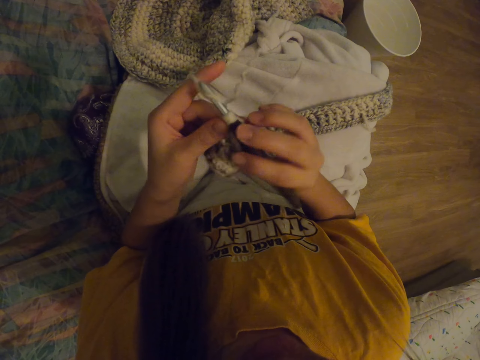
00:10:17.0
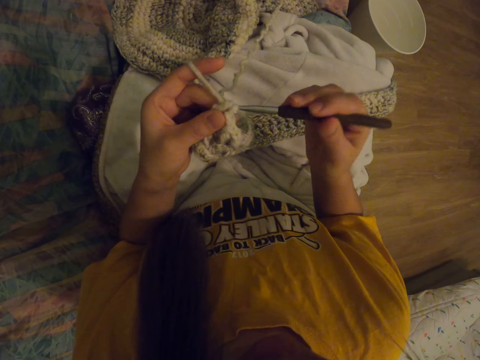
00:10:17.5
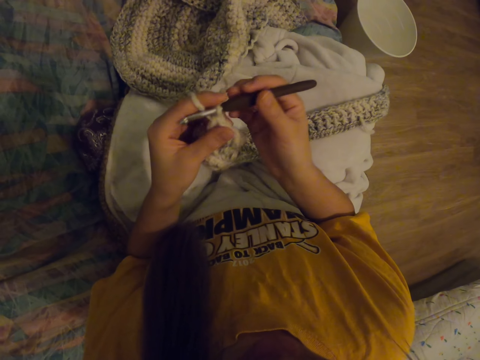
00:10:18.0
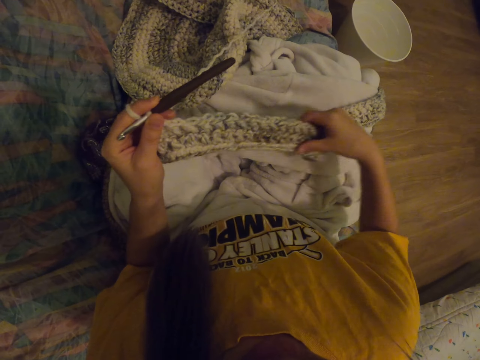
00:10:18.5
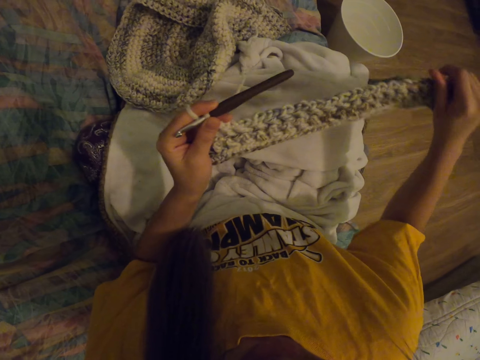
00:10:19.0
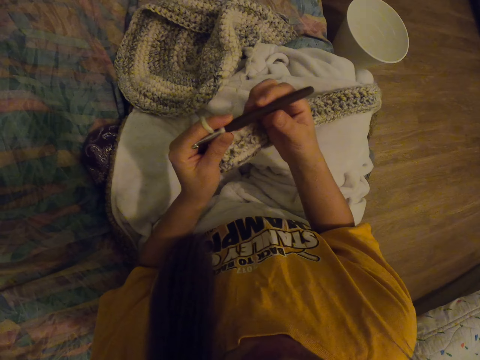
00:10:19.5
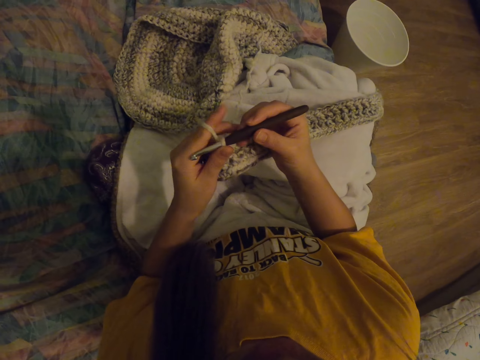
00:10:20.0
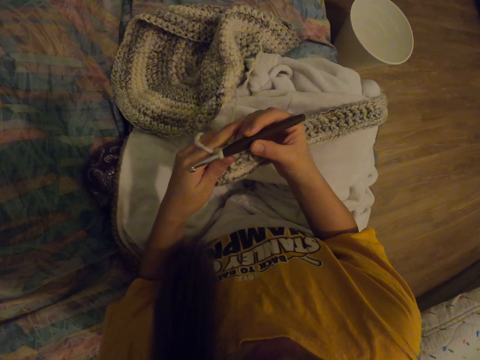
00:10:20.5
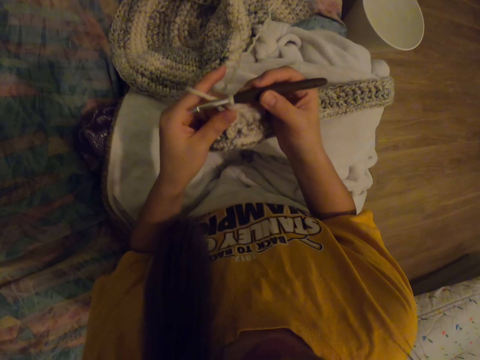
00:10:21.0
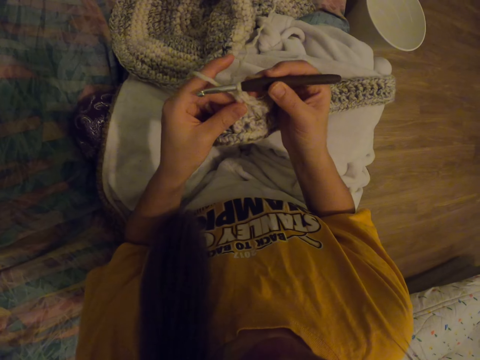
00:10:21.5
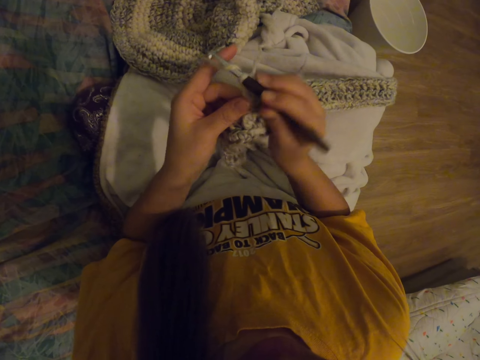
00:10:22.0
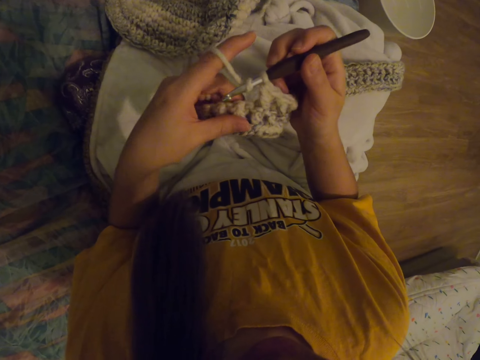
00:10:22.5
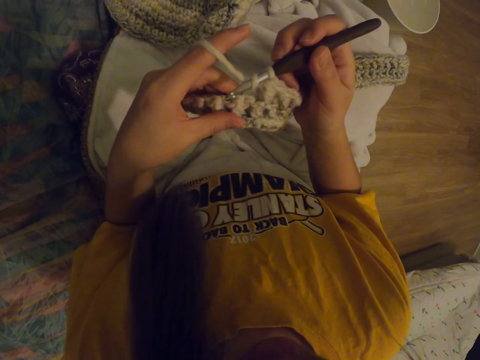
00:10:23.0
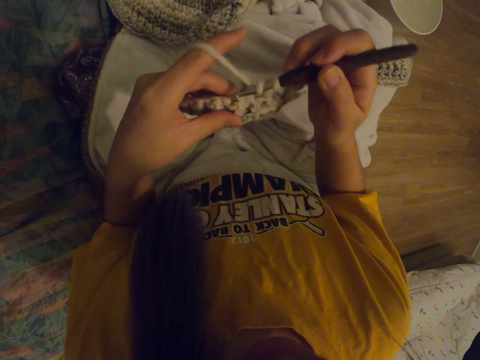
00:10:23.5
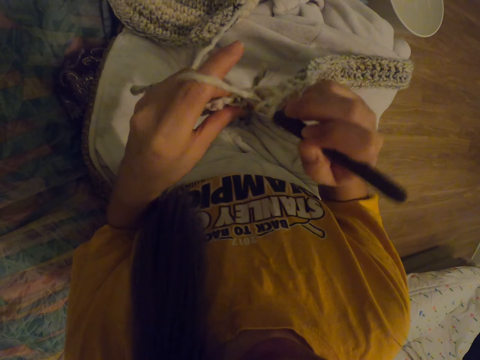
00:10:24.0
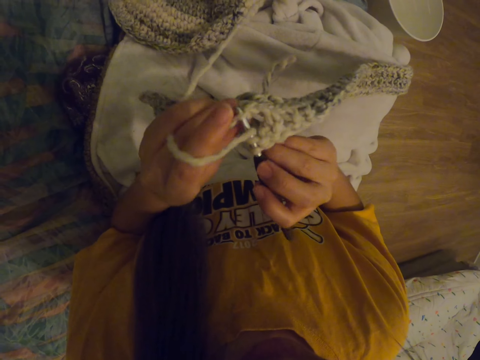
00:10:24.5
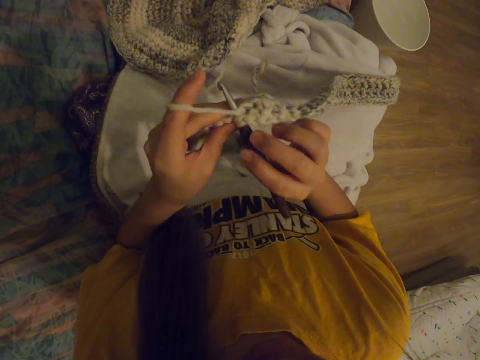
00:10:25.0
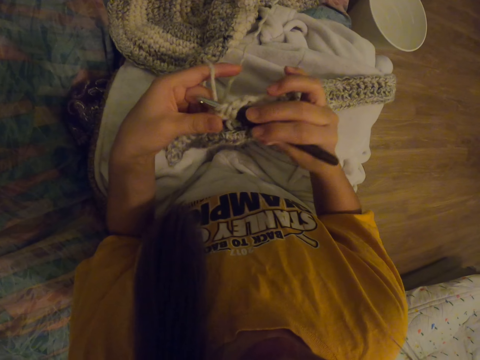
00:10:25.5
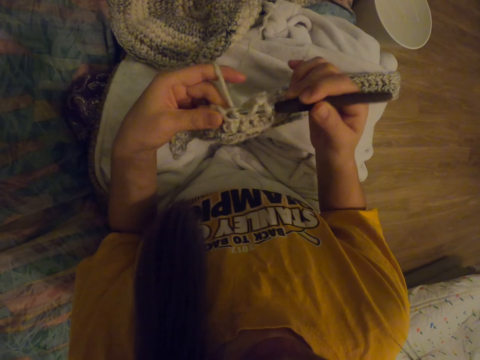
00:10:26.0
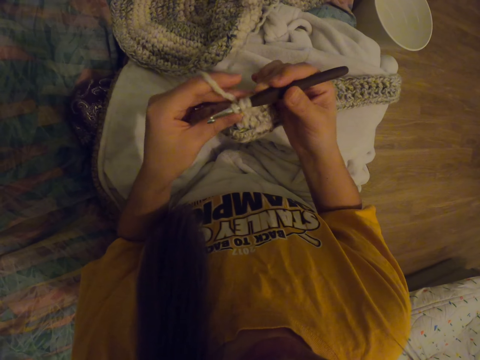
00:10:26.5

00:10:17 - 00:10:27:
The camera wearer adjusts the crocheting scarf. They start to crochet.

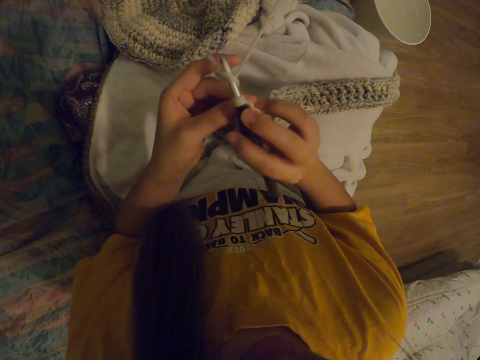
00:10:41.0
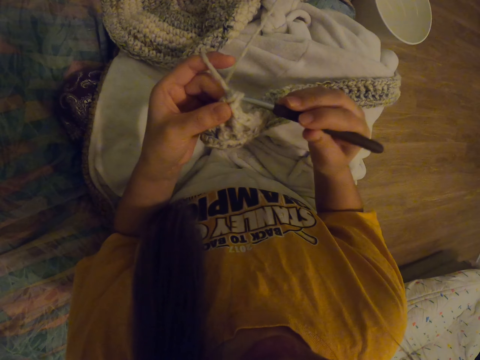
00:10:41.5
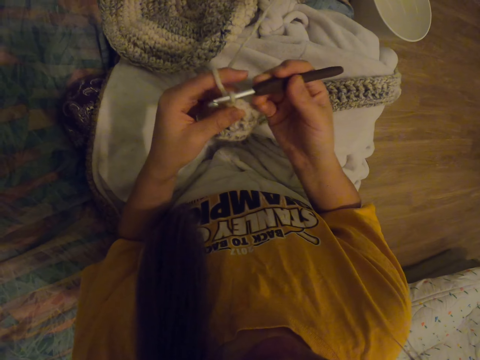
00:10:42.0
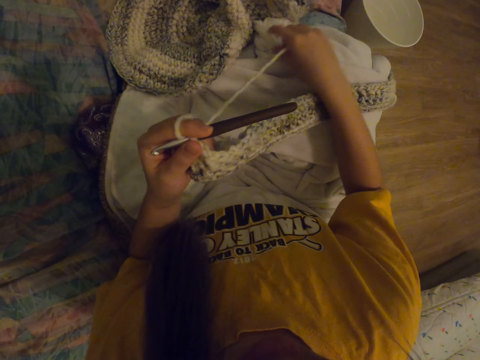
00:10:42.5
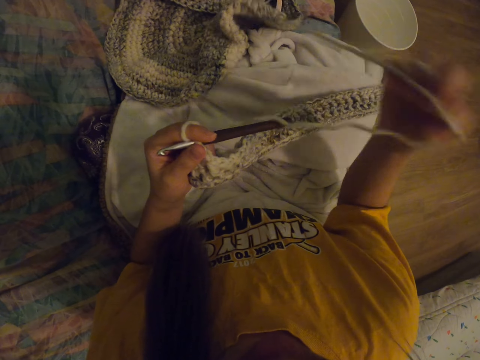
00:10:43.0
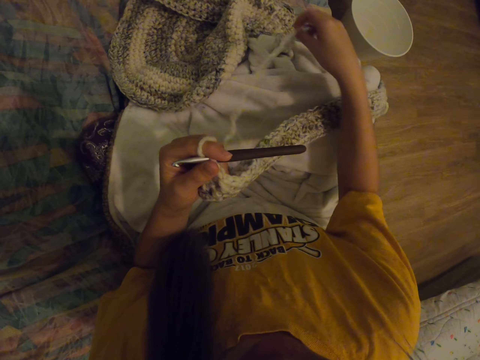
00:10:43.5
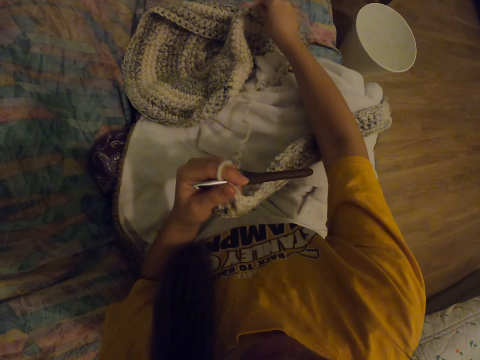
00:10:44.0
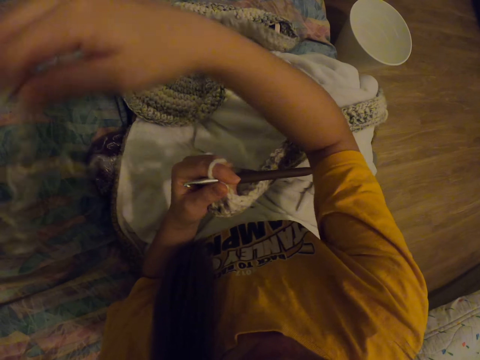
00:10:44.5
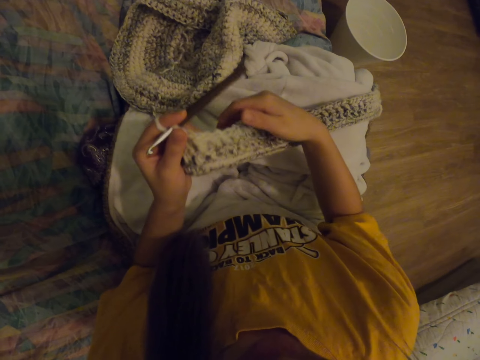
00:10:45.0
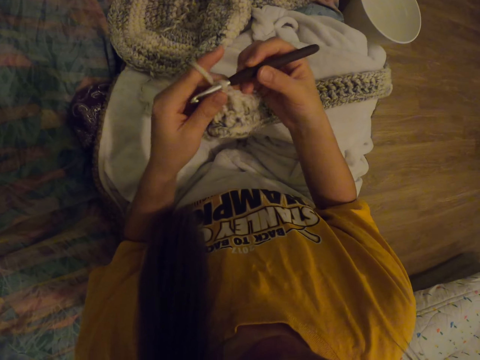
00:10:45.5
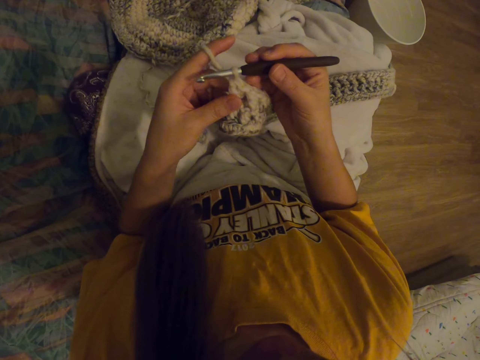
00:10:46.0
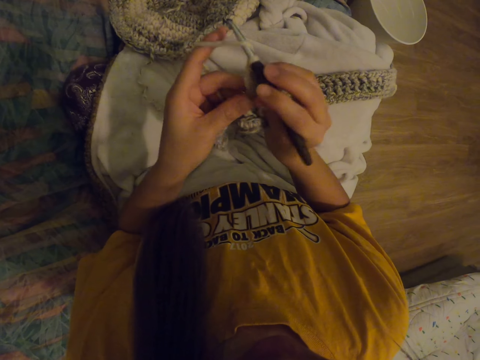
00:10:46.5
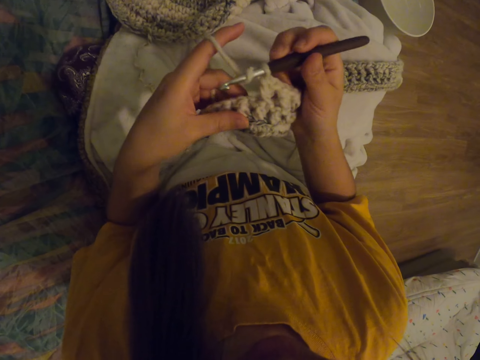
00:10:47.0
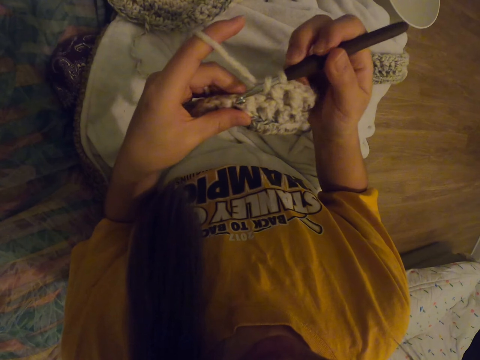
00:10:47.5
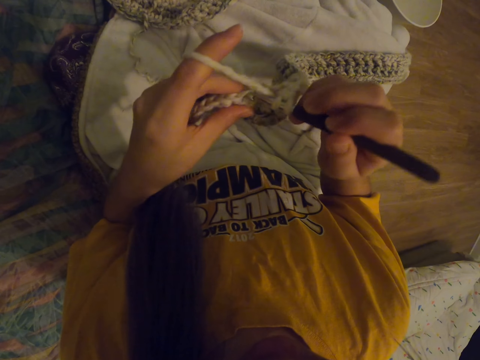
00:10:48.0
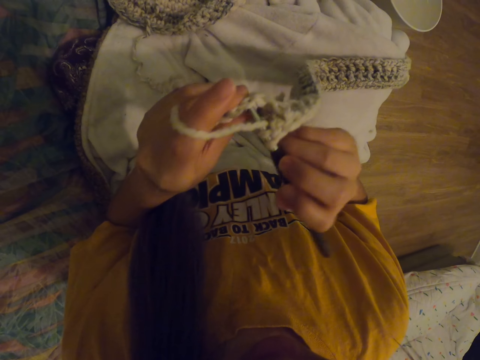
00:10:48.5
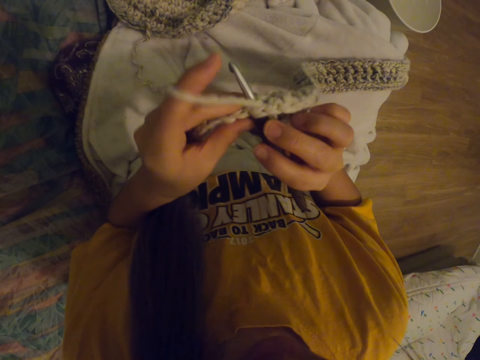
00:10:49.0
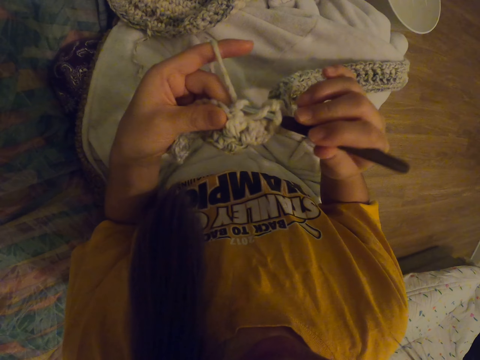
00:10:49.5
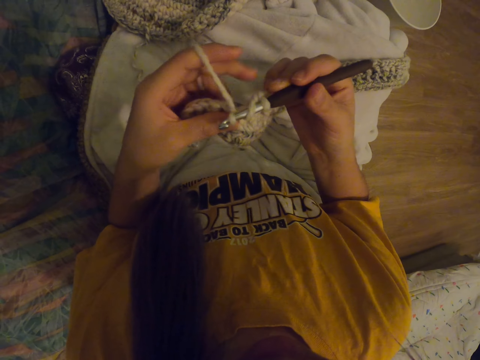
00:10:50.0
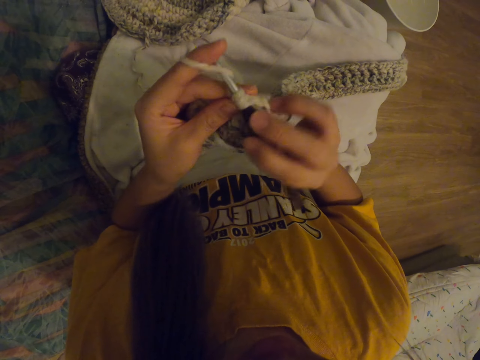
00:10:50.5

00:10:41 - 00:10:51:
The camera wearer adjusts the crochet thread. They start to crochet.

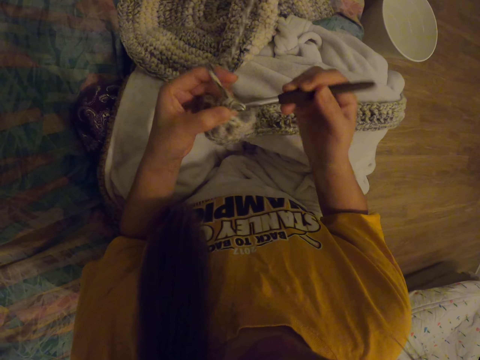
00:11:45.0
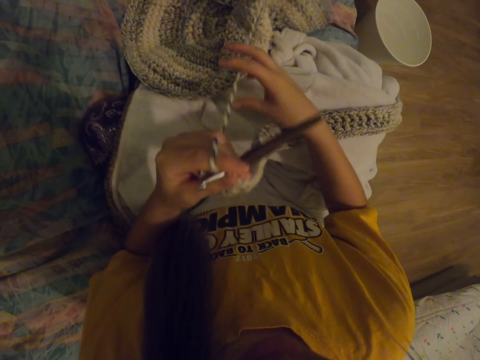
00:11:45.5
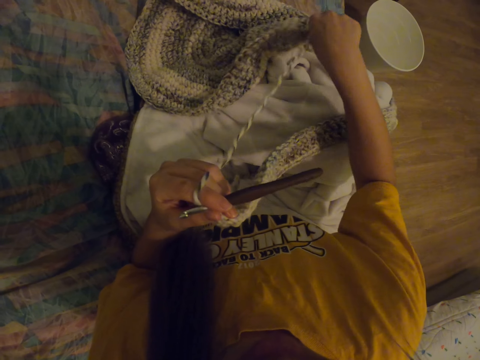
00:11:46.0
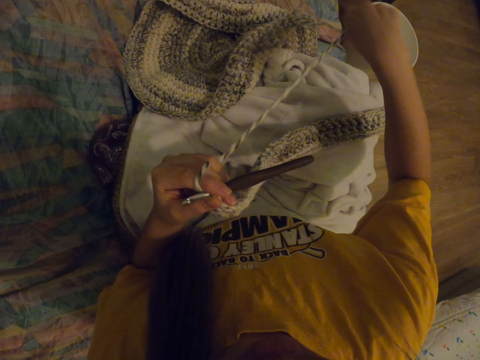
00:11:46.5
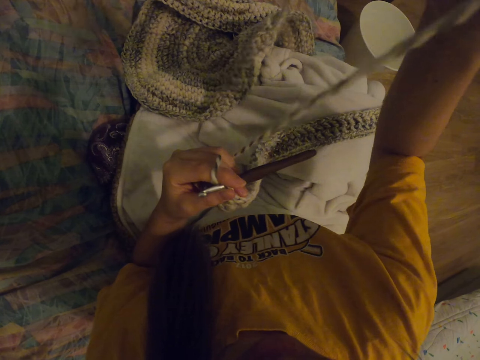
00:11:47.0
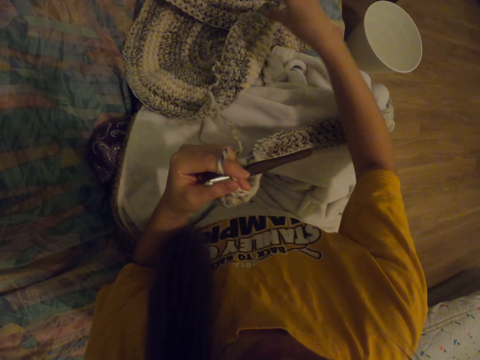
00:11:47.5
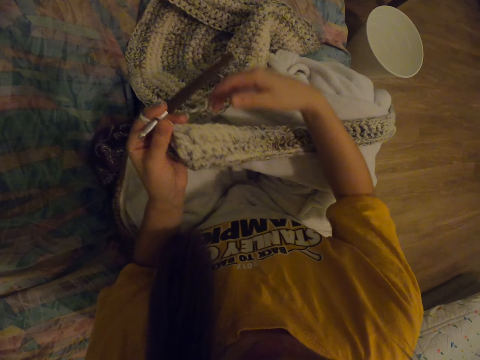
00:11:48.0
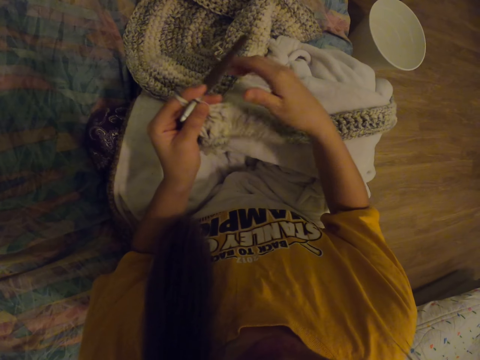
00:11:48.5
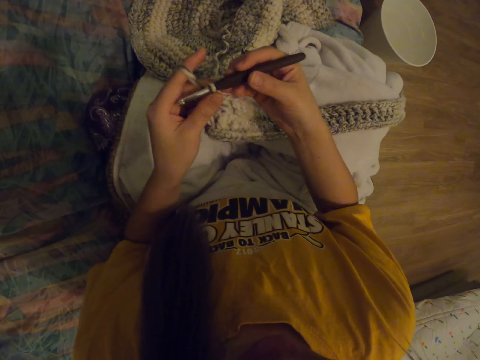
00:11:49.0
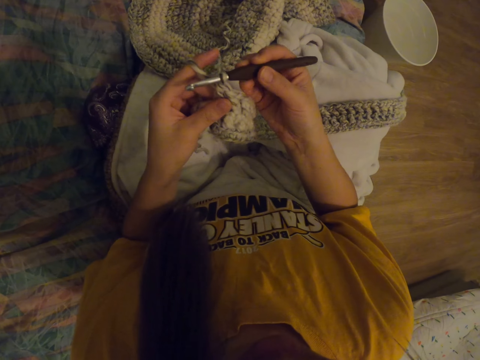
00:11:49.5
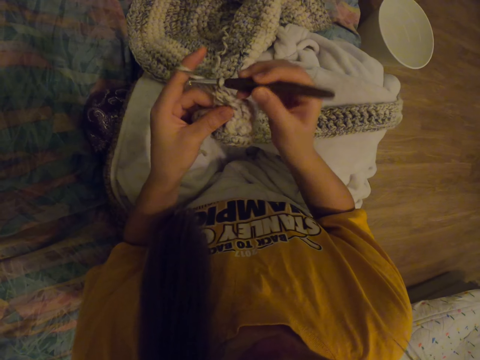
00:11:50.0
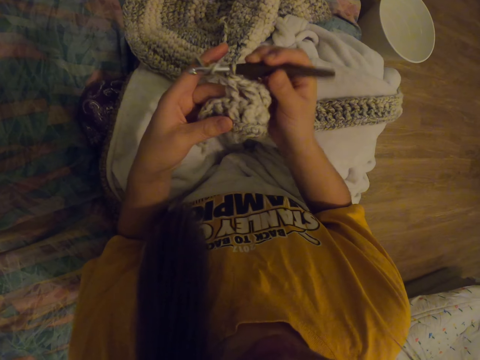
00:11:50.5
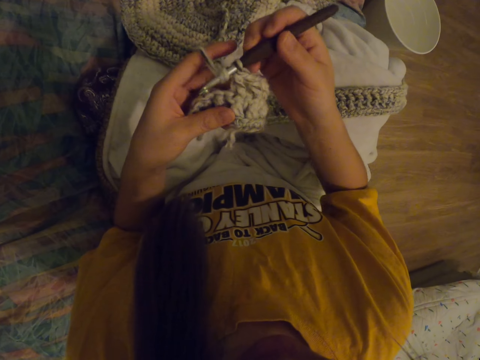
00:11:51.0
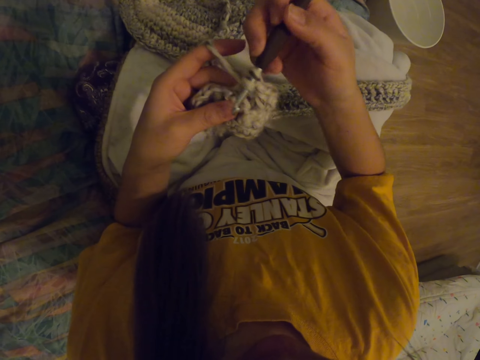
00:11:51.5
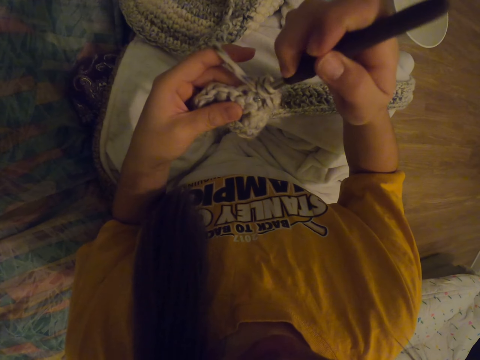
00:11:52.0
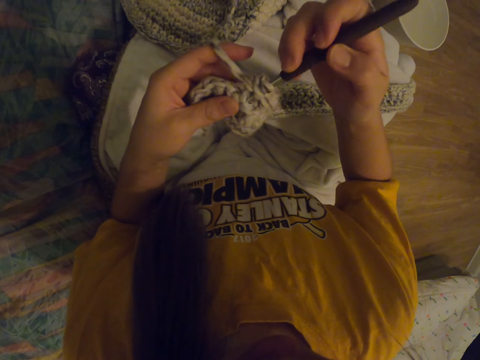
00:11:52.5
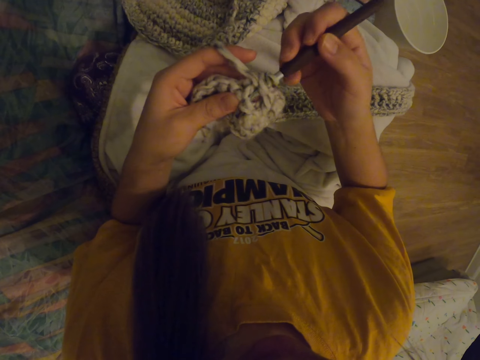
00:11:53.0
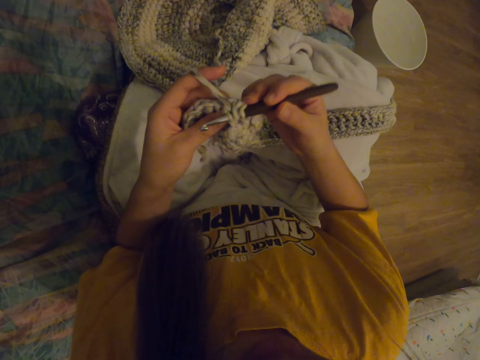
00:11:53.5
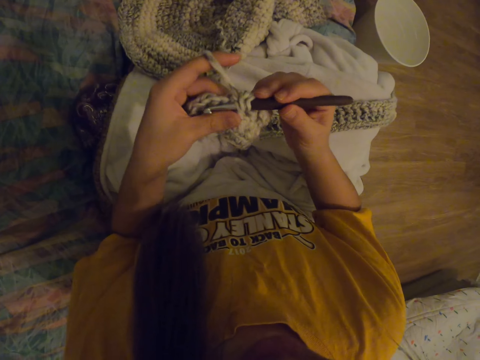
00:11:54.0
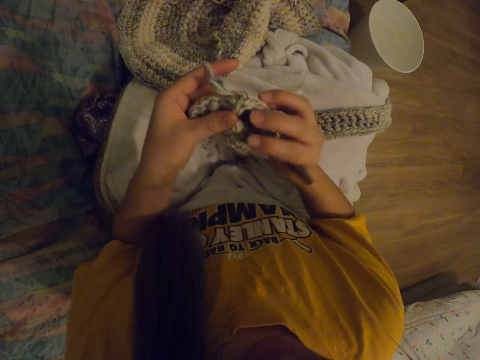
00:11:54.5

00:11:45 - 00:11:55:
The camera wearer adjusts the crochet thread. They start to crochet.
